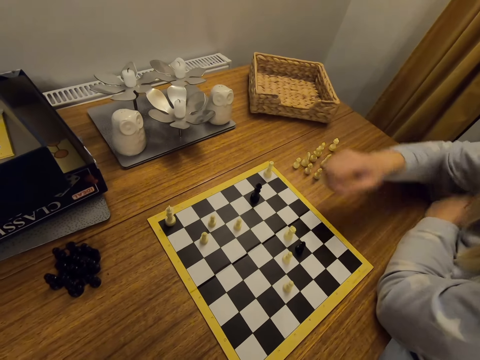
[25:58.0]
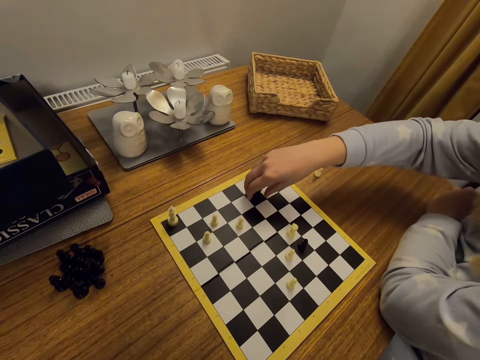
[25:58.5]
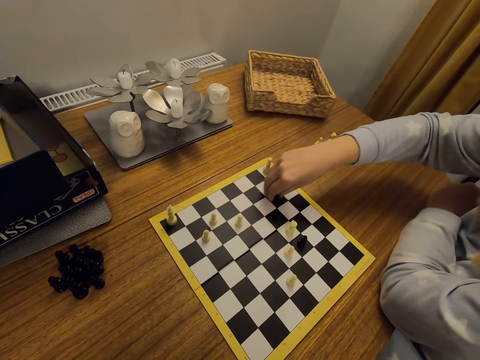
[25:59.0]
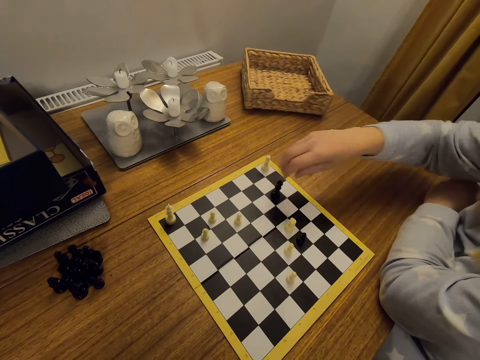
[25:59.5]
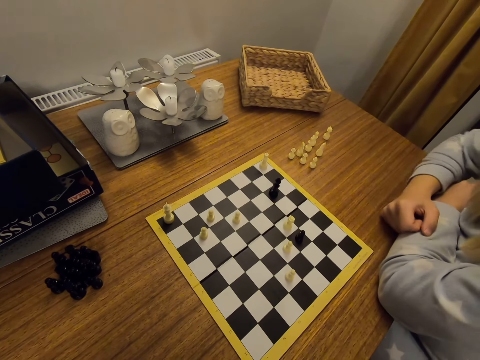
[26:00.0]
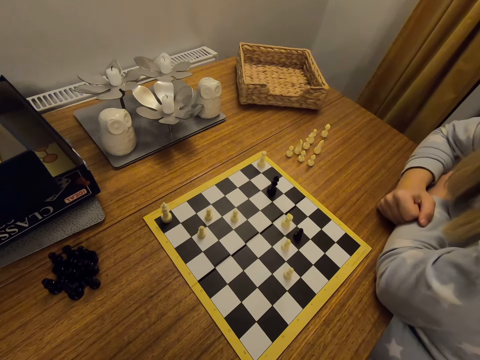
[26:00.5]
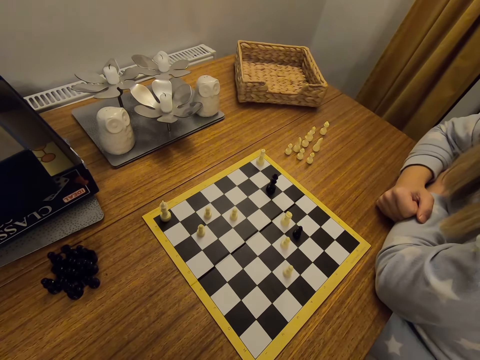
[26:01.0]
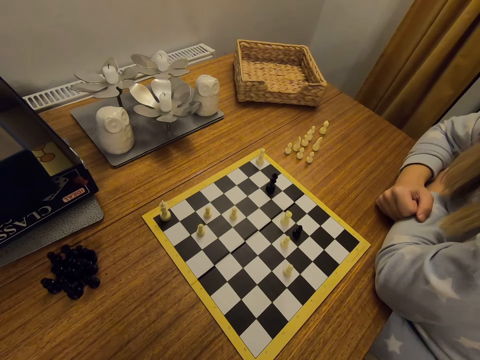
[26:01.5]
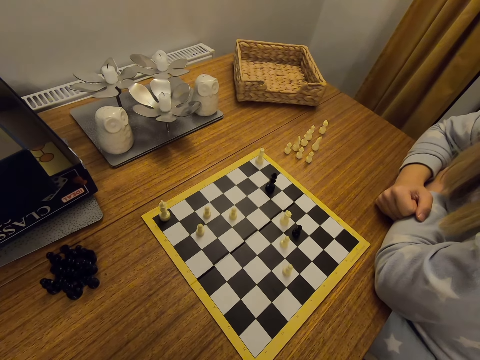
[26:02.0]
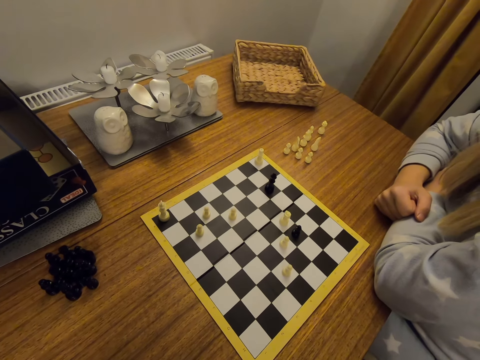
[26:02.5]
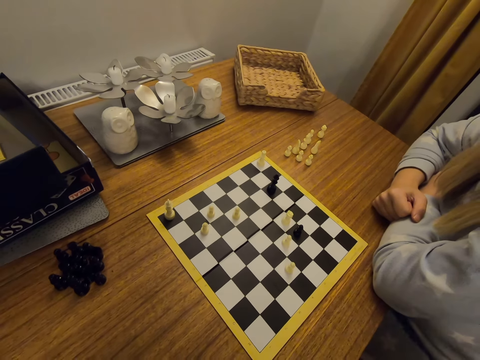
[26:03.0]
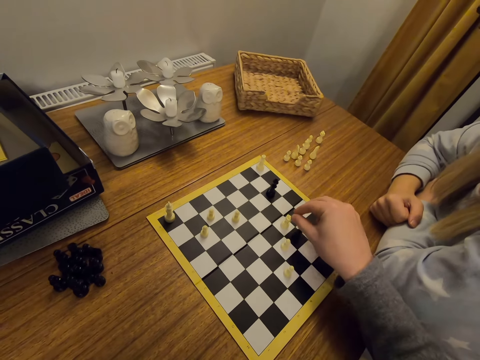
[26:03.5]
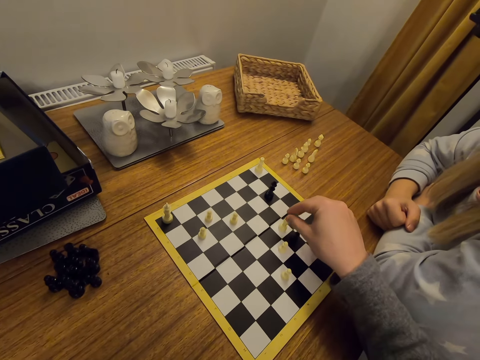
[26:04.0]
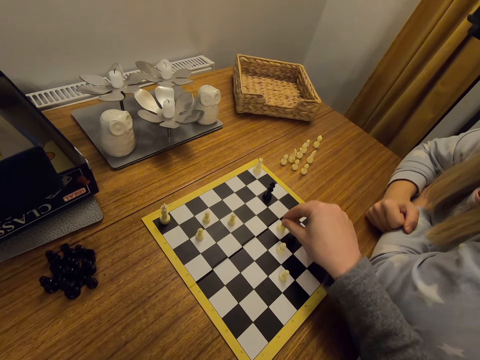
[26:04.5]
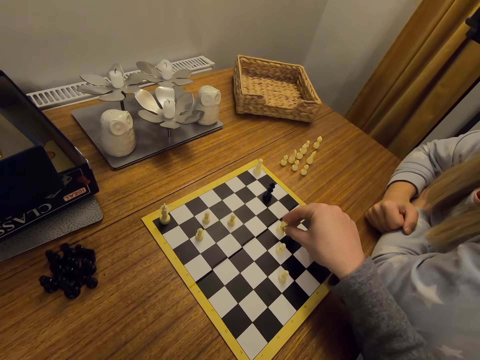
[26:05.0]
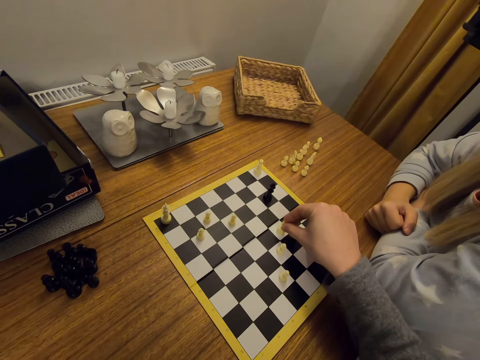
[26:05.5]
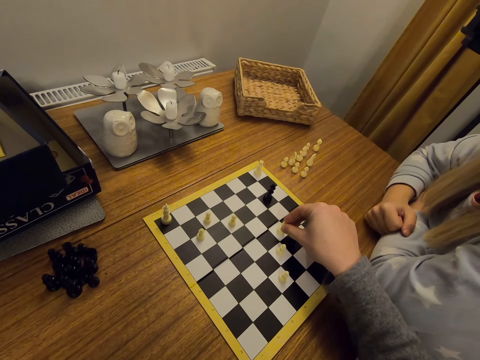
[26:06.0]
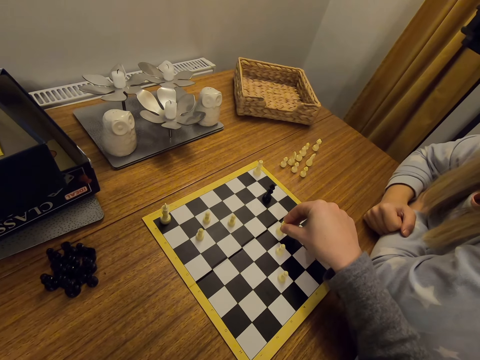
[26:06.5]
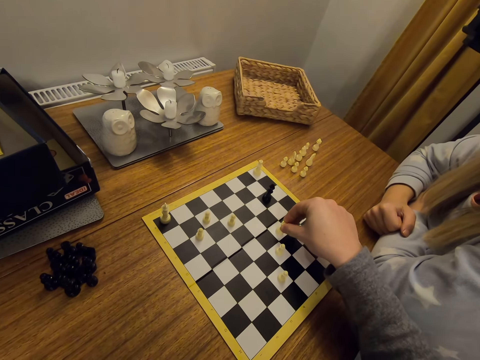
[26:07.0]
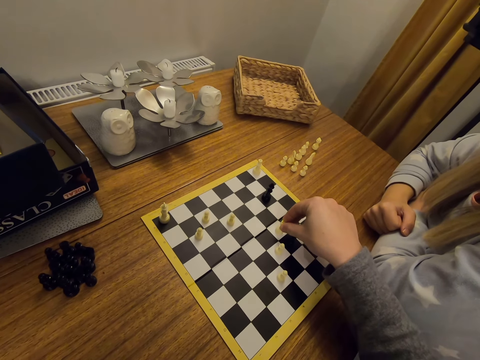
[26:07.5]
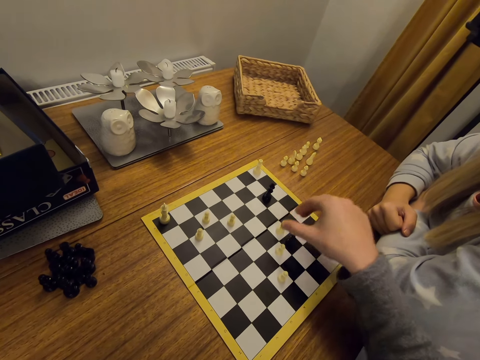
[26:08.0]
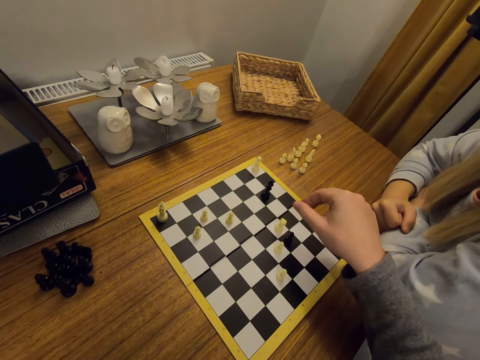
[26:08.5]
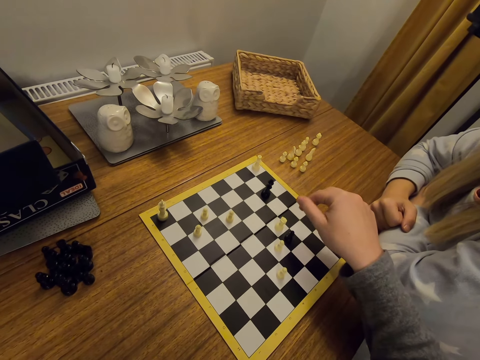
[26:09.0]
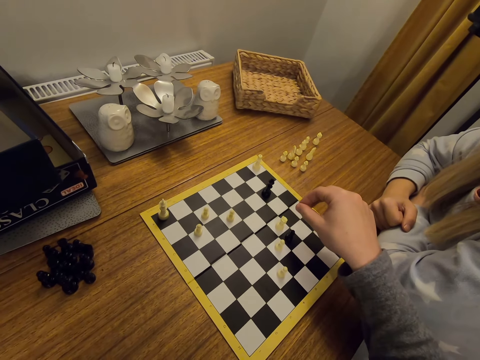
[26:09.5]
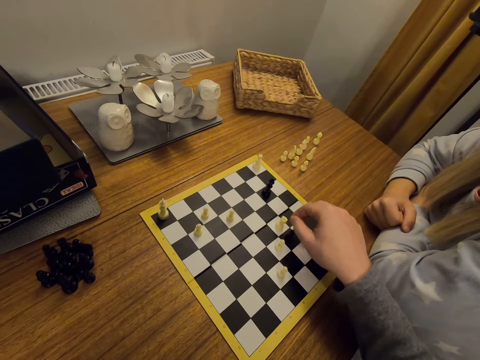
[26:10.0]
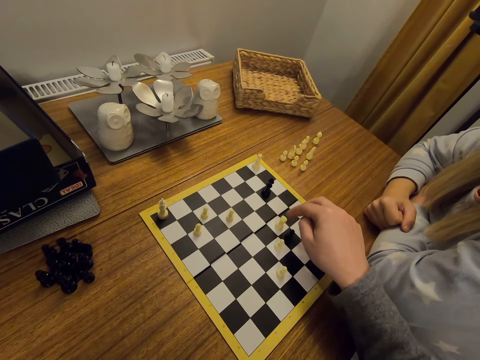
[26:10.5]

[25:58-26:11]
A person moves a chess piece on a board. The camera wearer looks around. They touch a chess piece on the board.

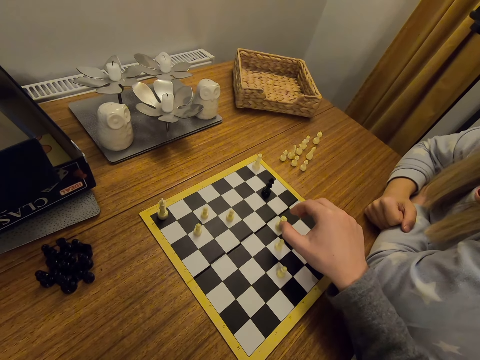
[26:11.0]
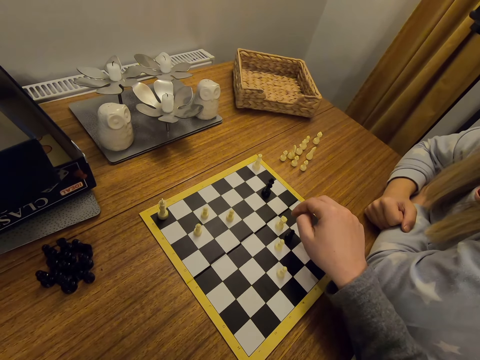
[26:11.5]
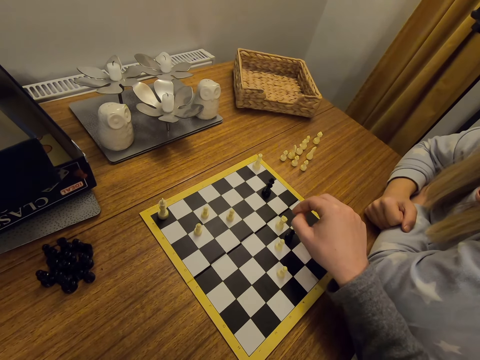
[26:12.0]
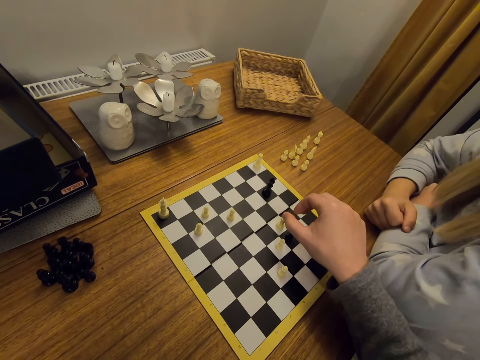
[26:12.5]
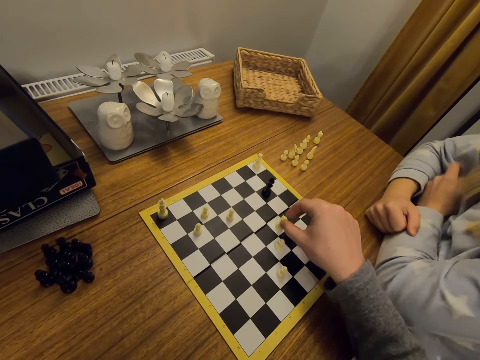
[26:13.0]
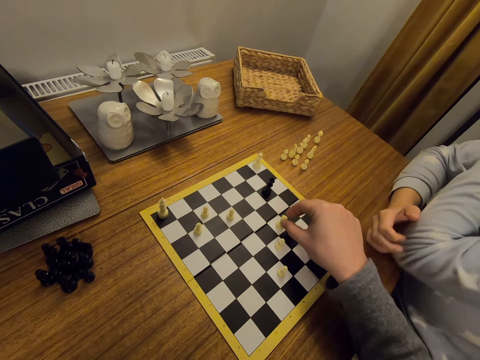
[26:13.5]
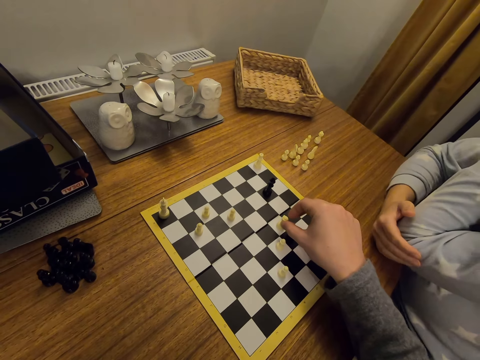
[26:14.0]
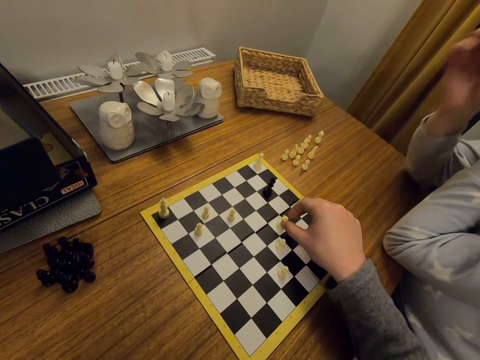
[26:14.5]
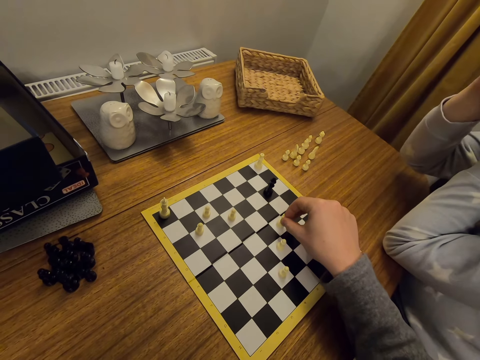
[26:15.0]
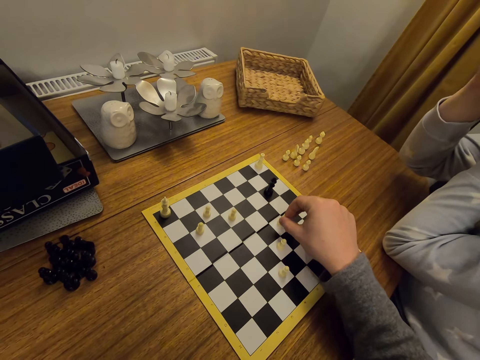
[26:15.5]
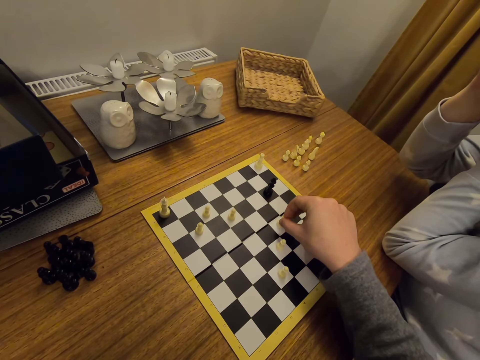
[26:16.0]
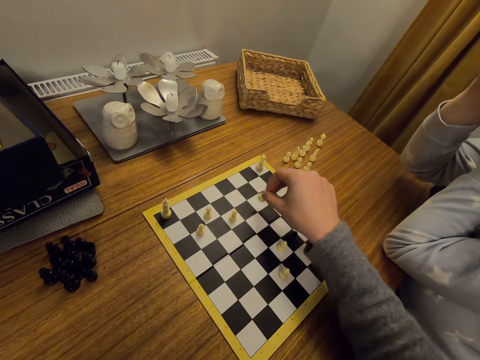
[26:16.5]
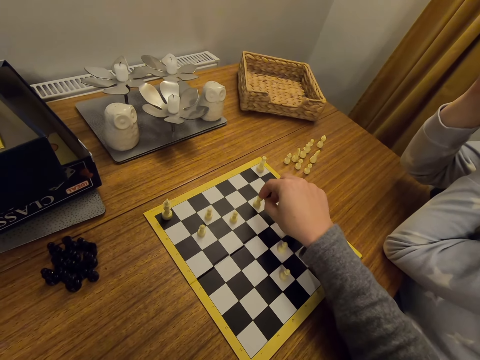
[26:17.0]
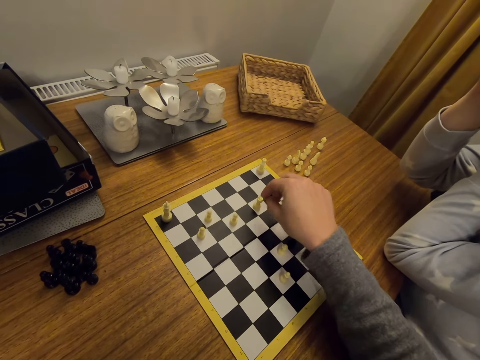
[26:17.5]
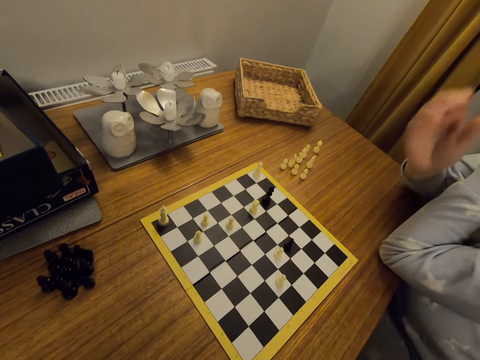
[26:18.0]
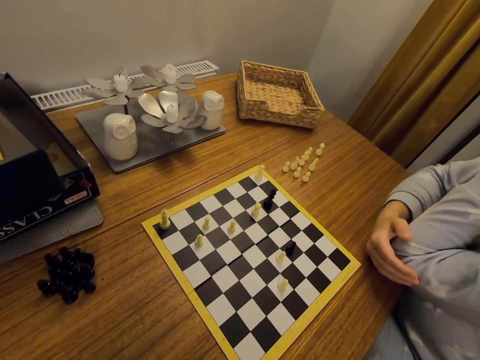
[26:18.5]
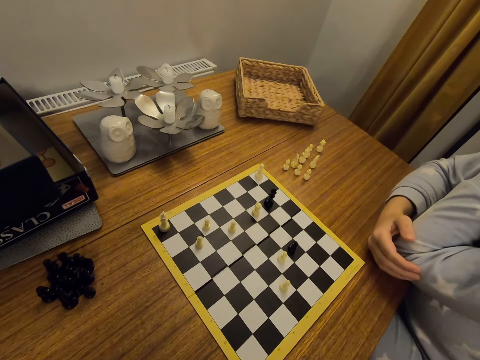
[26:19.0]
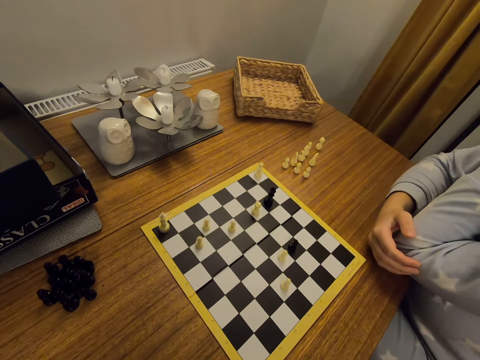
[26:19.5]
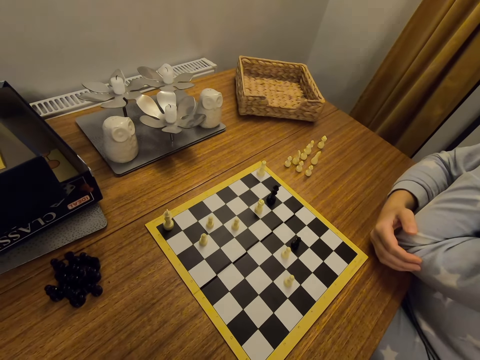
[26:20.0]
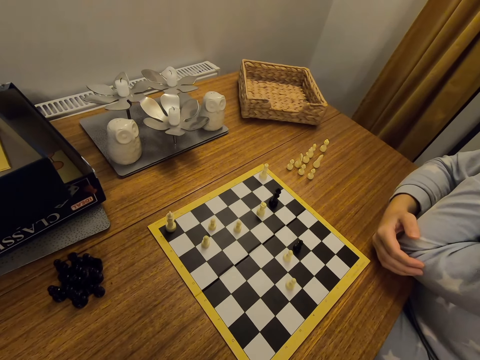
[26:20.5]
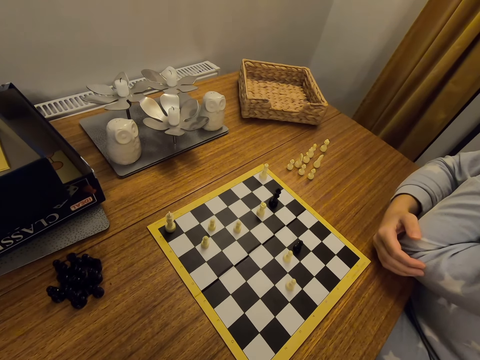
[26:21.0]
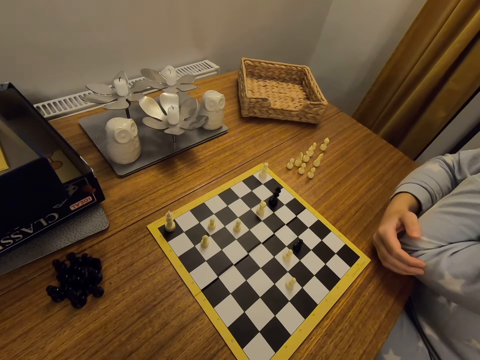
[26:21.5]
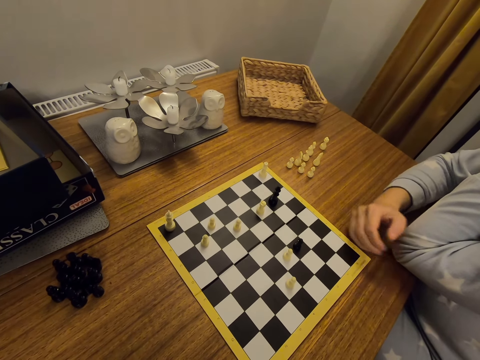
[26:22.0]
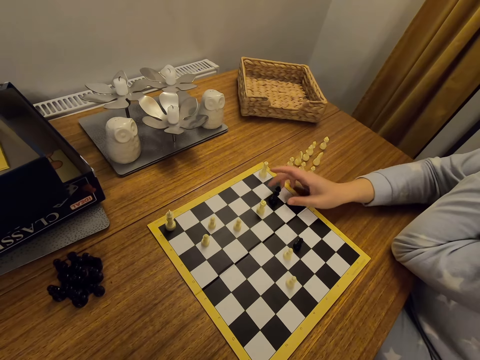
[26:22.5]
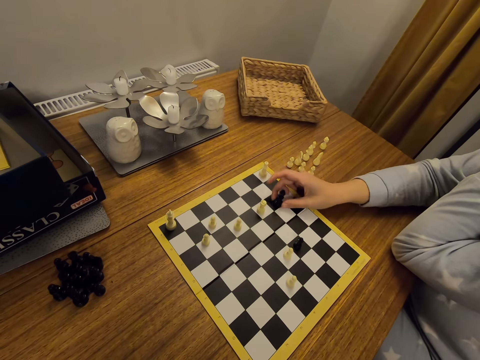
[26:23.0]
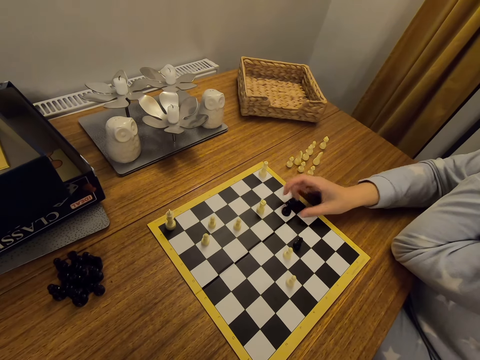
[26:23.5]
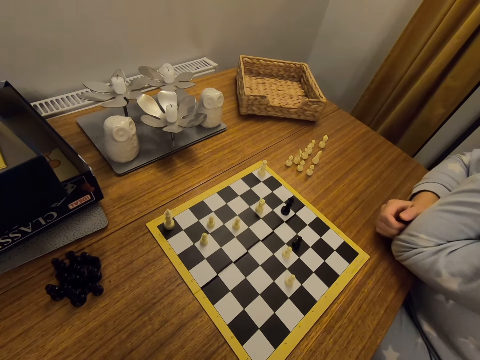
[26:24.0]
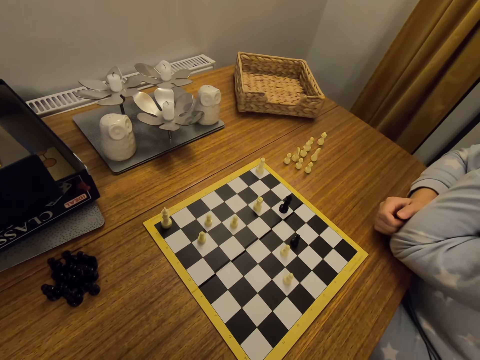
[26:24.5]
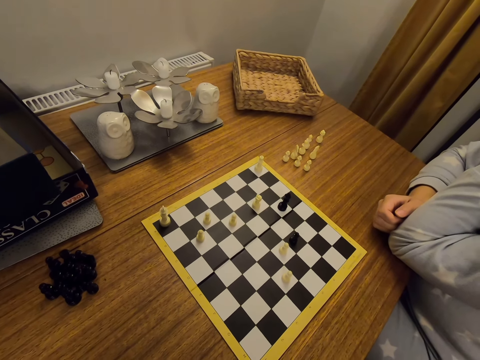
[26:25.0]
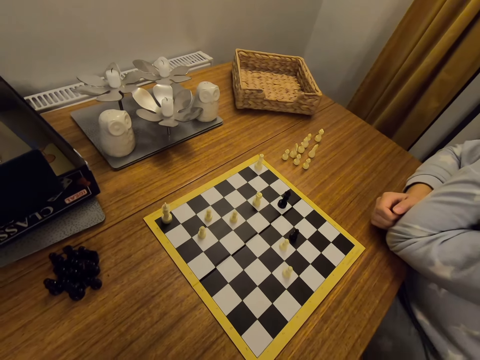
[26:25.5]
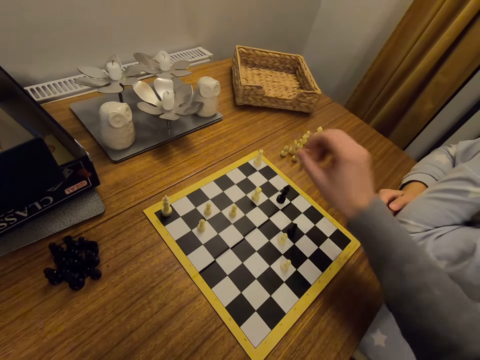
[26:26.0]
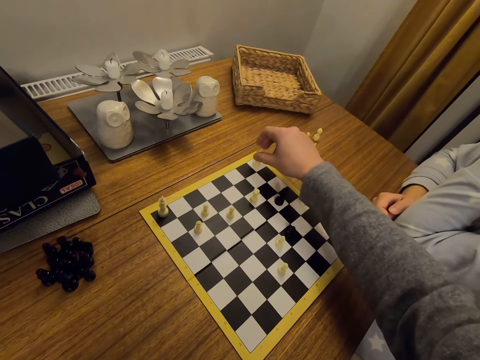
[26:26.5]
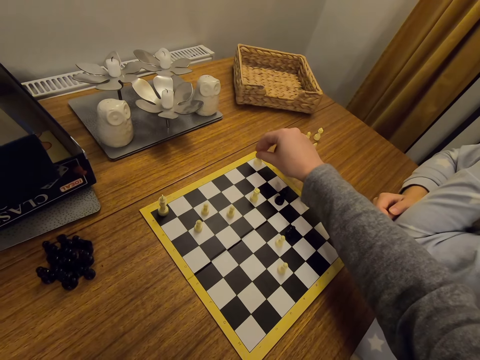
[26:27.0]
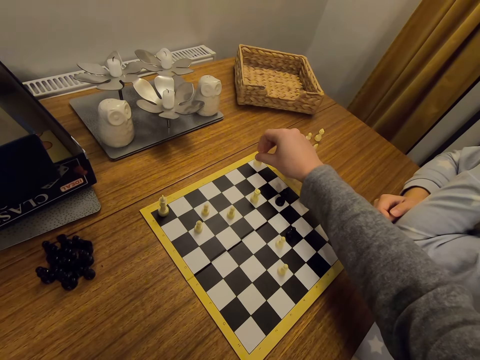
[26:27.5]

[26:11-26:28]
A person straightens a hand and touches the face. The camera wearer moves a chess piece on a board. The person looks around, moves a chess piece on the board, and looks around. The camera wearer moves a chess piece on the board.
